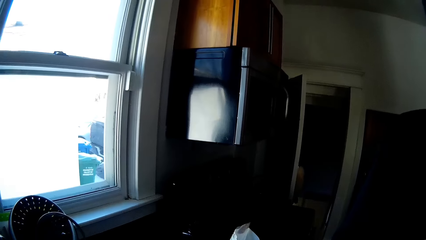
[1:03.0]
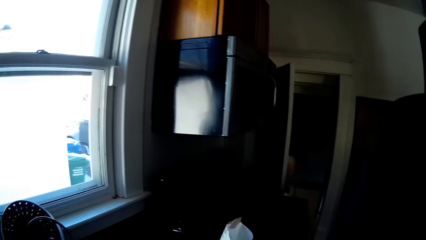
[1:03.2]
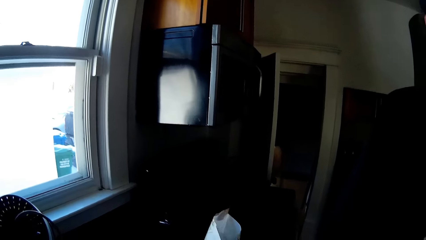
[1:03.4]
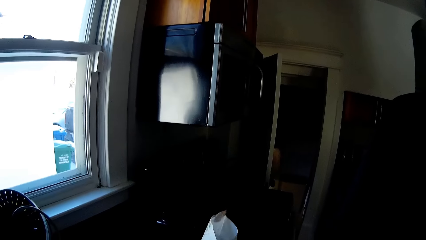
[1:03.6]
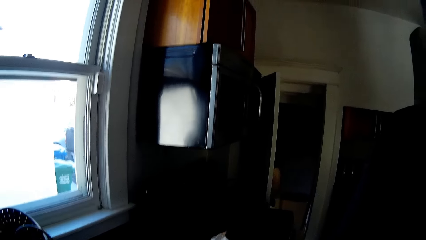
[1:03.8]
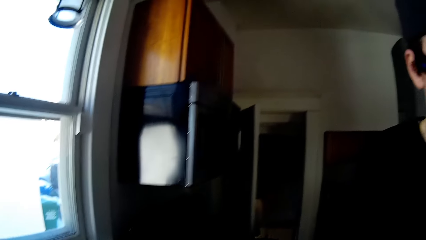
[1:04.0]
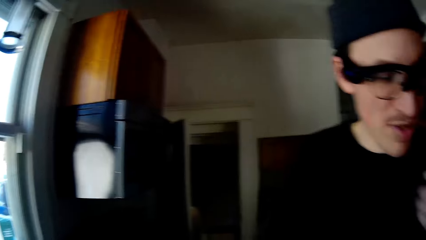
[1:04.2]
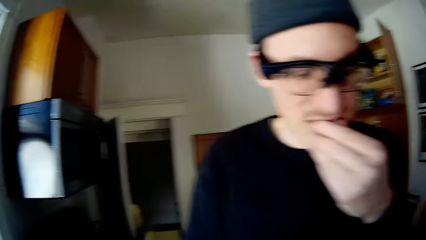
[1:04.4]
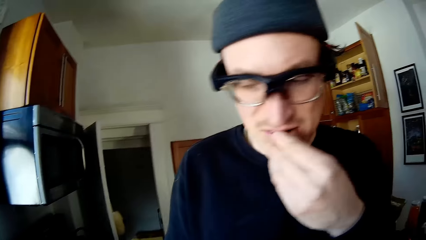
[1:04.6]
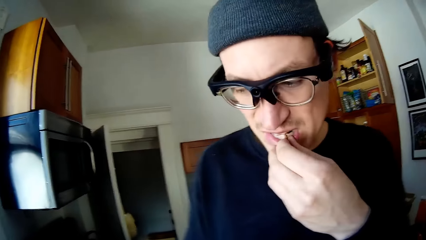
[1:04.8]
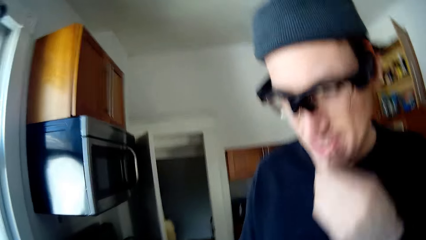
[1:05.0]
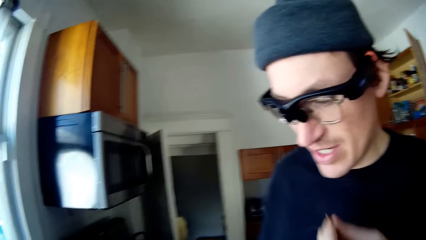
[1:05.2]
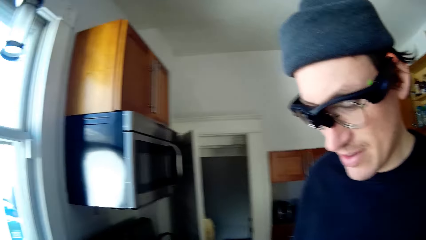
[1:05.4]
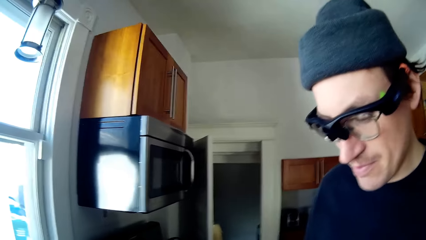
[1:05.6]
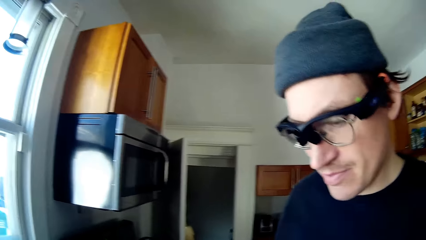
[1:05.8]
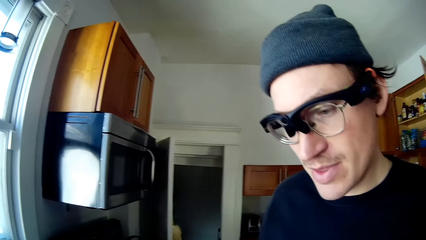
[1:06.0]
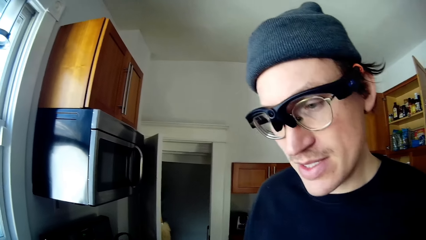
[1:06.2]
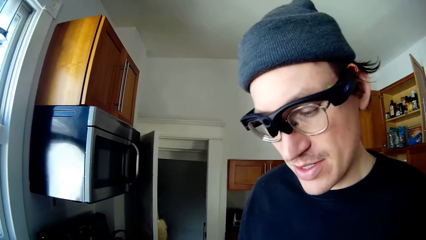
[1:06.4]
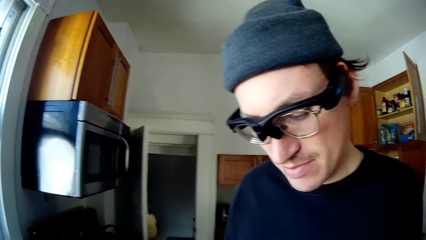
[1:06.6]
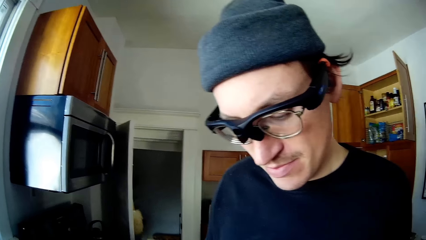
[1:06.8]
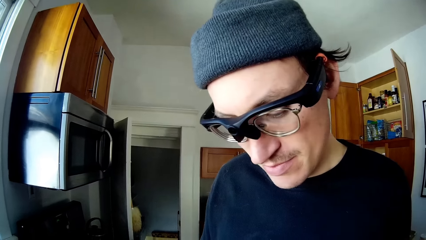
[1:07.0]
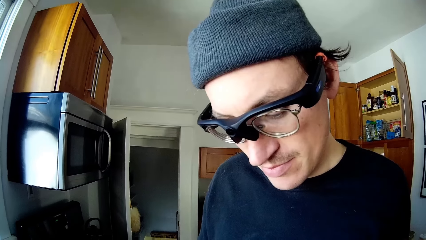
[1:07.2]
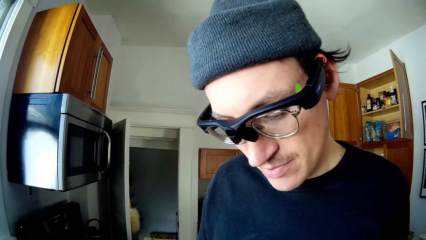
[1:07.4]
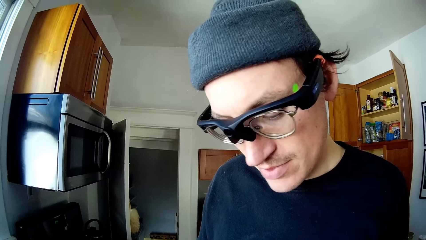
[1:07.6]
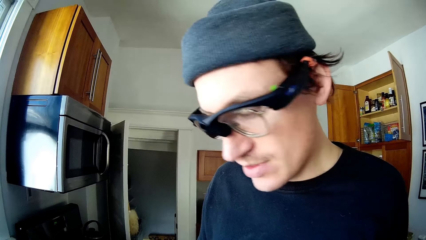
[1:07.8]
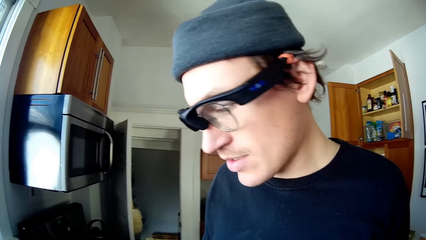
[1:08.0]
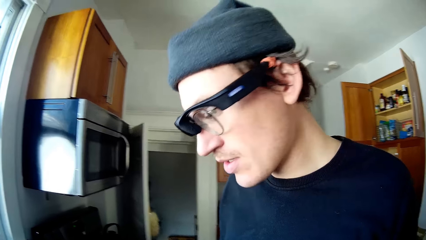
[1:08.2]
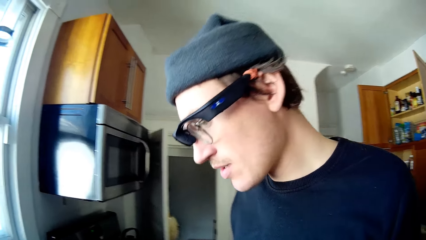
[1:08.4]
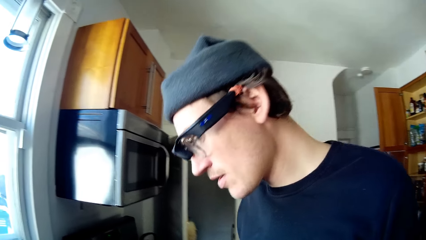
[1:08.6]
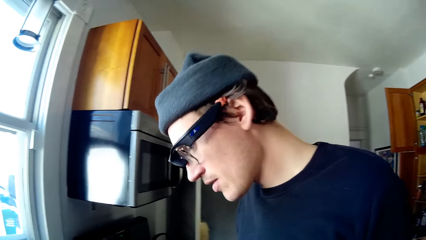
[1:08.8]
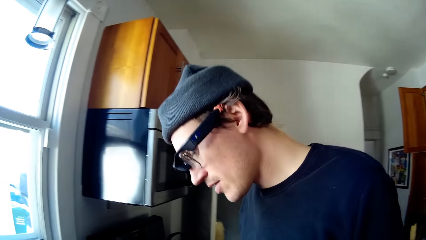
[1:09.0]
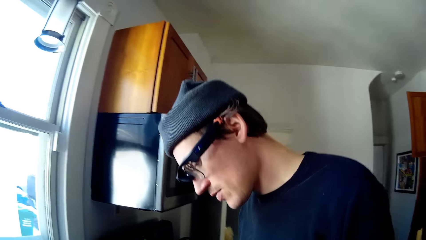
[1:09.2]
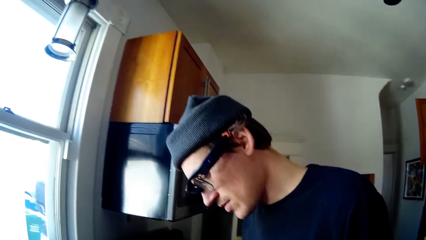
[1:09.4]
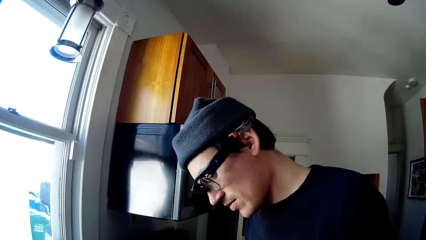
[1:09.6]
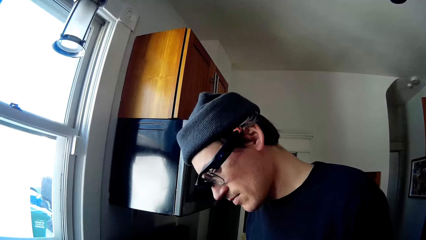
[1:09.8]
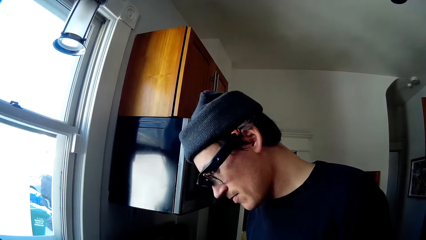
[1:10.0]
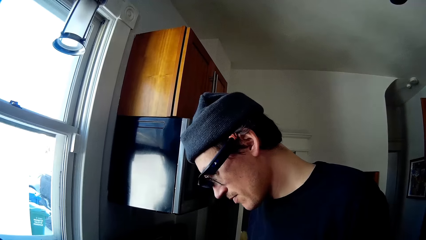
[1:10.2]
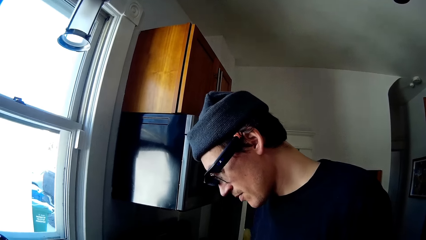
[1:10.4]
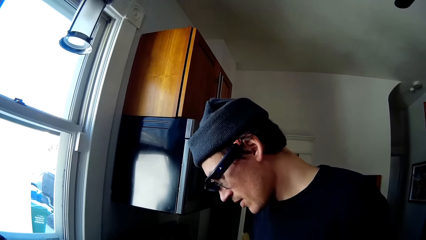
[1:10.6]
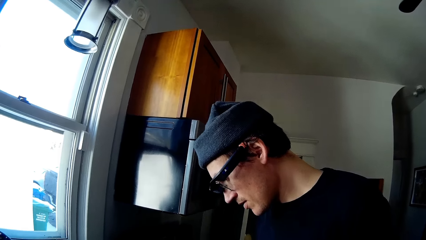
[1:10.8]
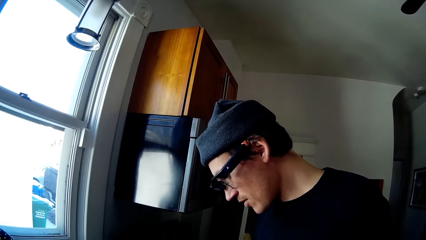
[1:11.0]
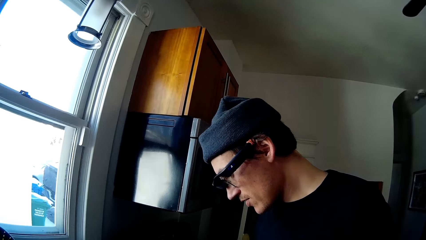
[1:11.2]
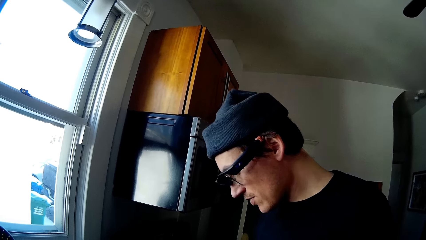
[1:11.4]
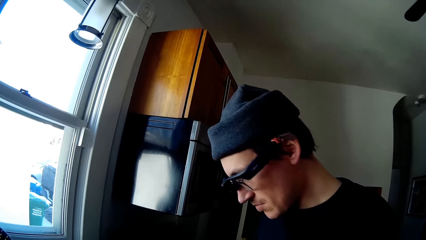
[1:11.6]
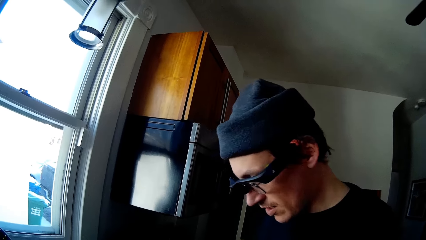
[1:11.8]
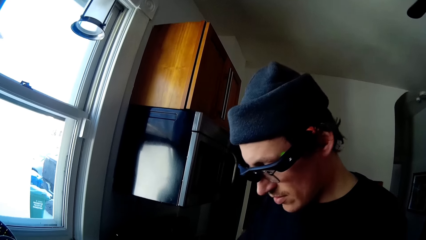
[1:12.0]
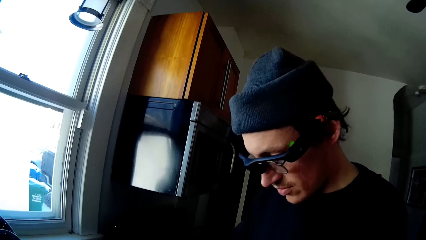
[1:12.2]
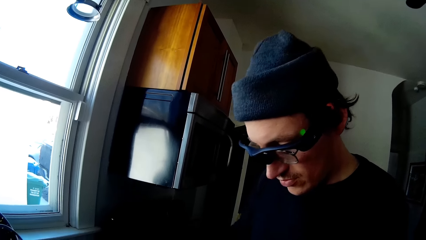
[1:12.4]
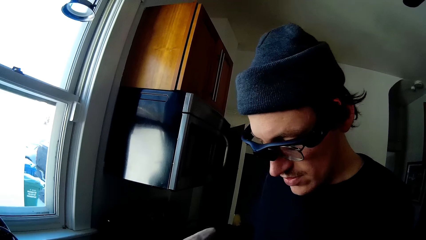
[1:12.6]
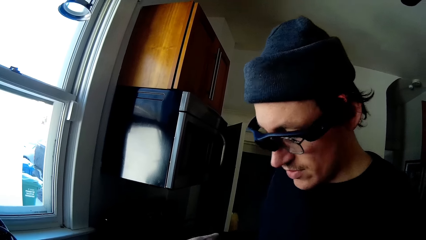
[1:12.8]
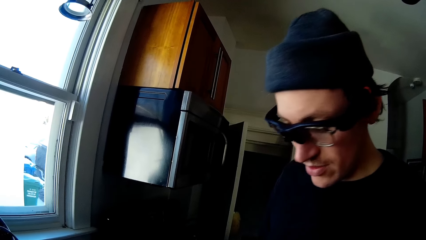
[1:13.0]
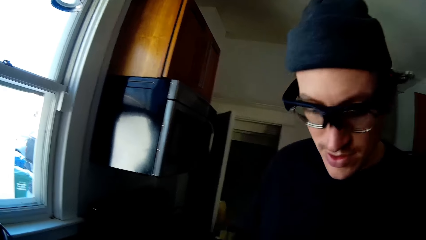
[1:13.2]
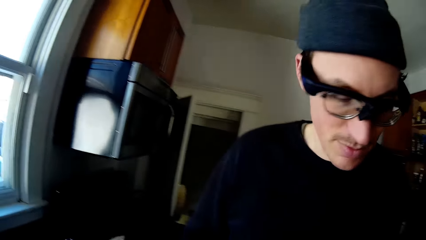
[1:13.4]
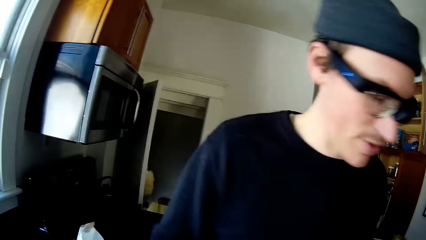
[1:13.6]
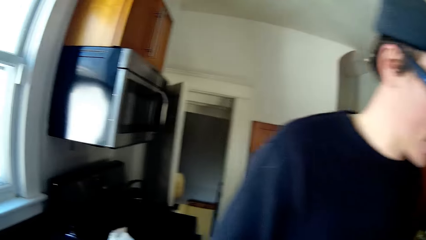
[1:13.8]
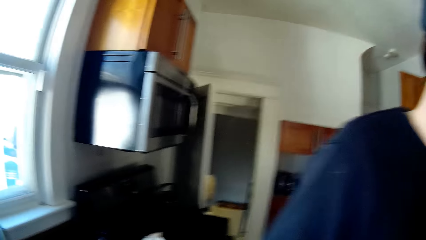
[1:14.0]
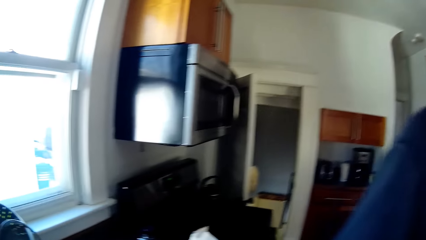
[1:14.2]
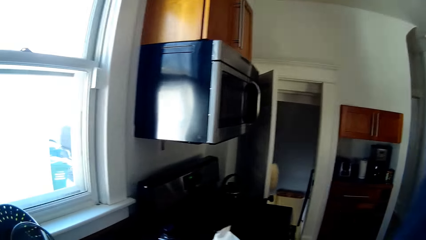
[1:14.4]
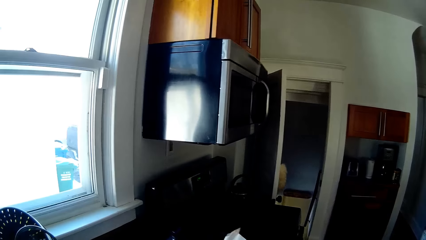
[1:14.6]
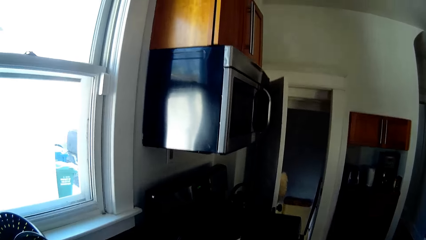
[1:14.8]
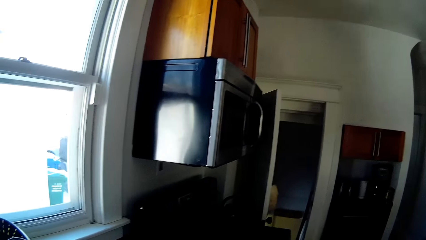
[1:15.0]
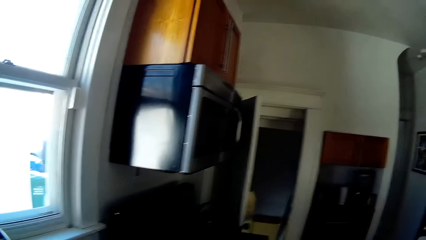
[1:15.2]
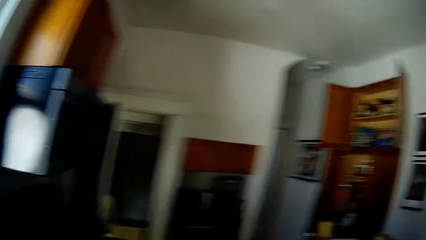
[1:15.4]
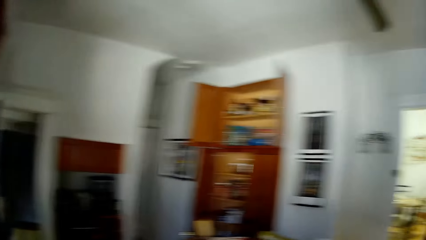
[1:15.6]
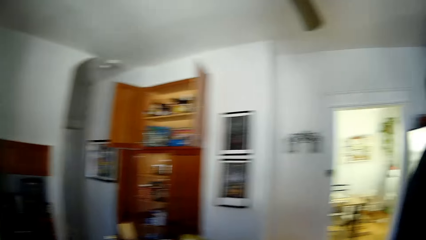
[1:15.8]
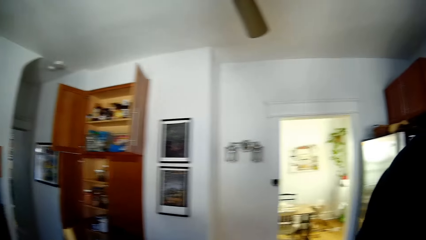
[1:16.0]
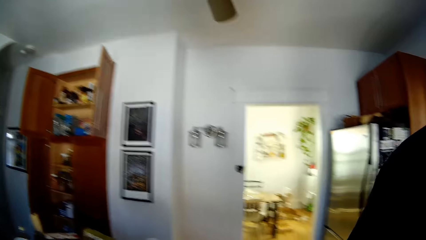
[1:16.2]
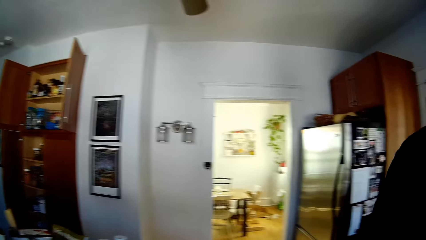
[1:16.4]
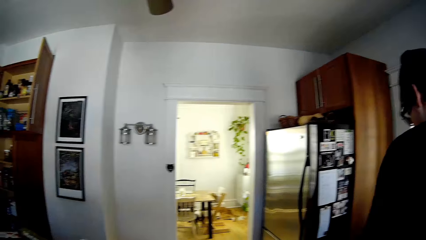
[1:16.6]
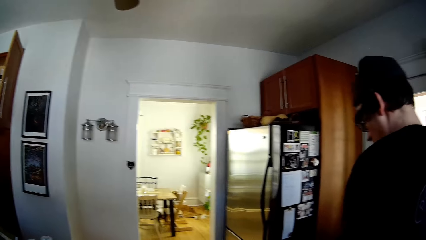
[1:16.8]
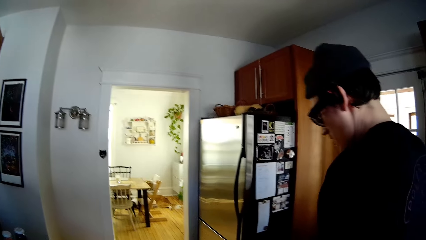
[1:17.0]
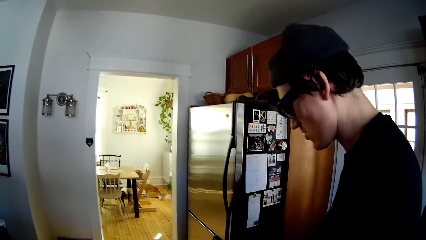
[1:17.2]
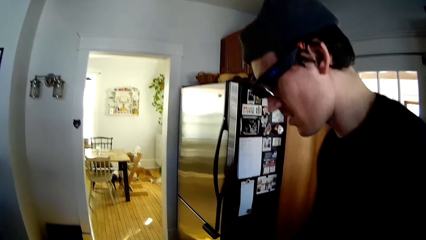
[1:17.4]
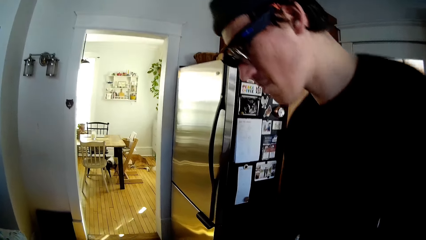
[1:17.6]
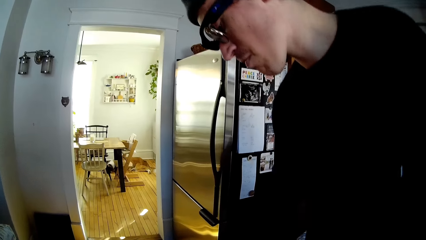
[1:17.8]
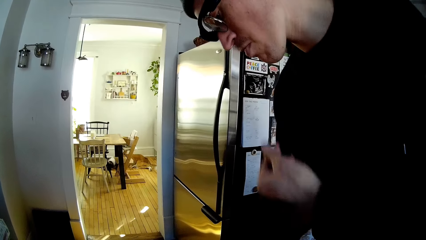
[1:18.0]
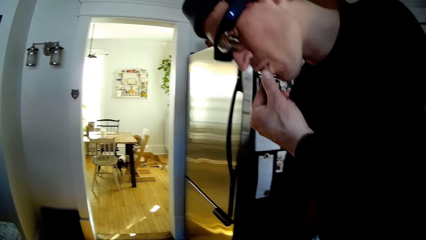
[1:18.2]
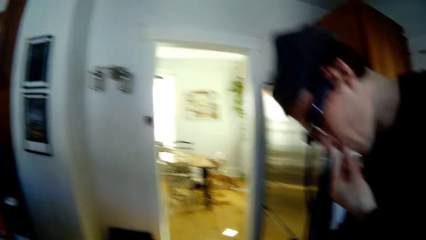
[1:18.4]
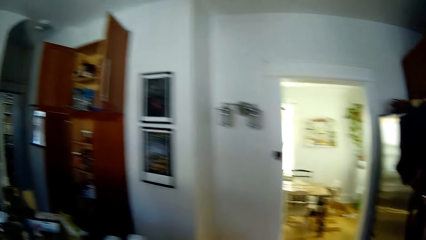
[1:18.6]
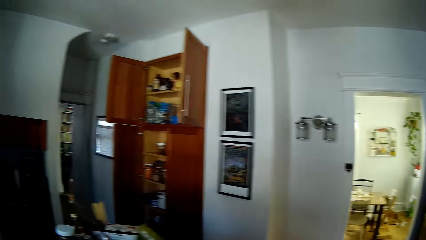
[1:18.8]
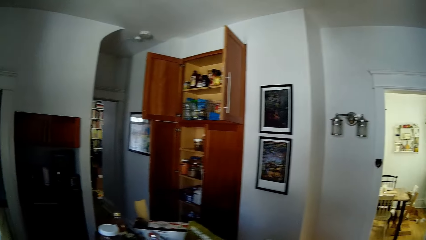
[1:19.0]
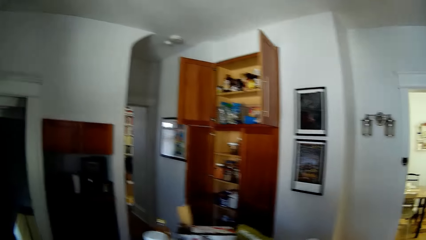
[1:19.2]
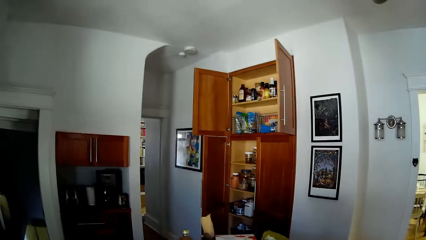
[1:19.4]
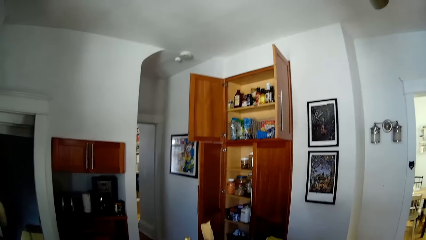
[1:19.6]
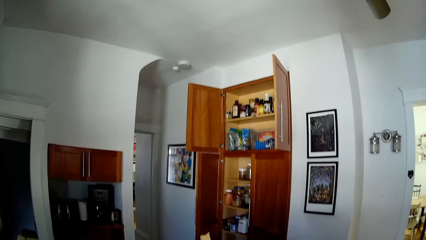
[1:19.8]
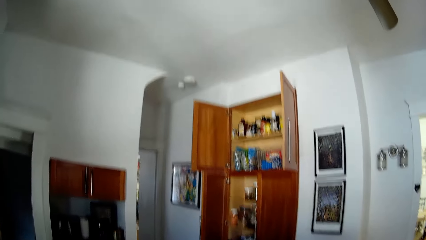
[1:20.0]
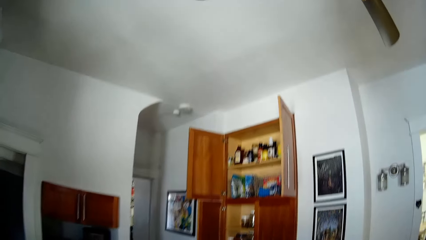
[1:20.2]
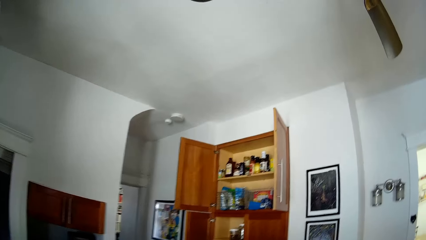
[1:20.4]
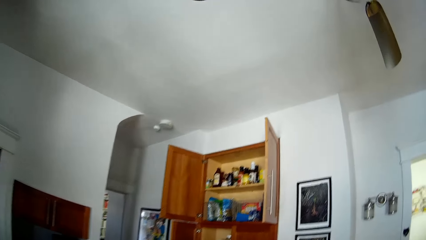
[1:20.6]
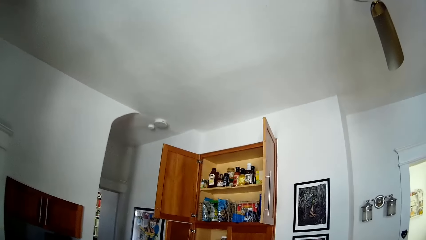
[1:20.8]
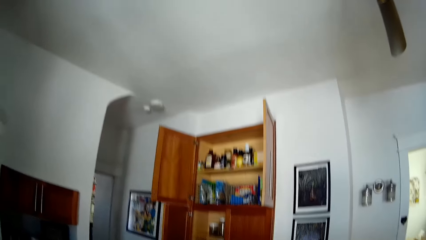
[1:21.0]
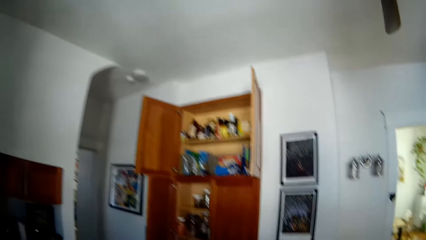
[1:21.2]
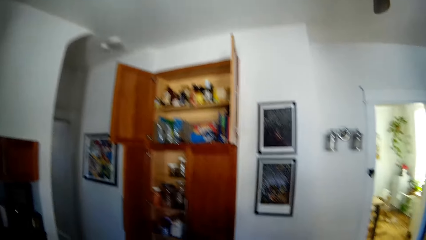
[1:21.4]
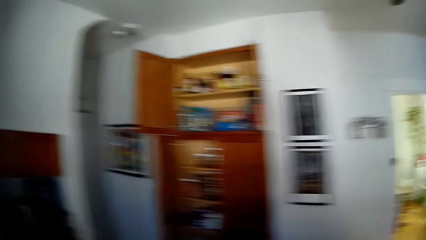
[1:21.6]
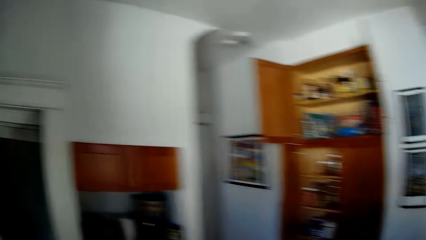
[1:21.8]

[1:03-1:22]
The man removes the sweet wrap in his mouth with his left hand. The man talks with the camera wearer. The man puts the sweet in his mouth with his left hand.
